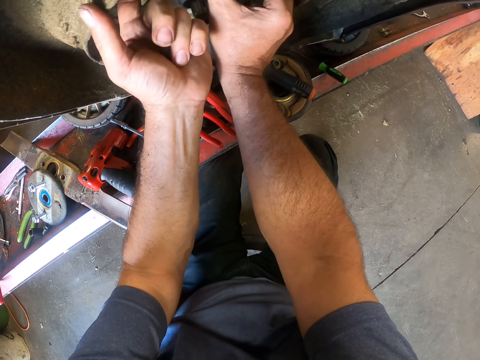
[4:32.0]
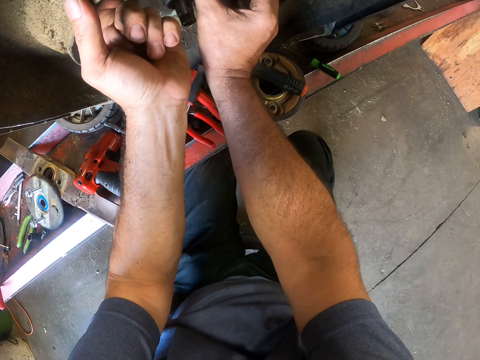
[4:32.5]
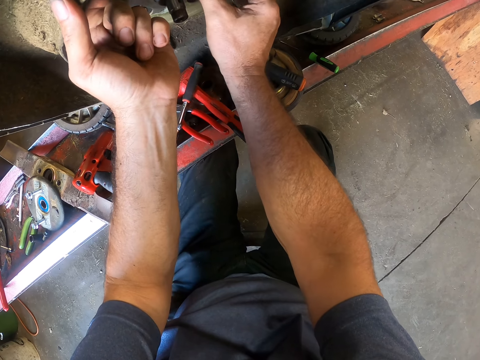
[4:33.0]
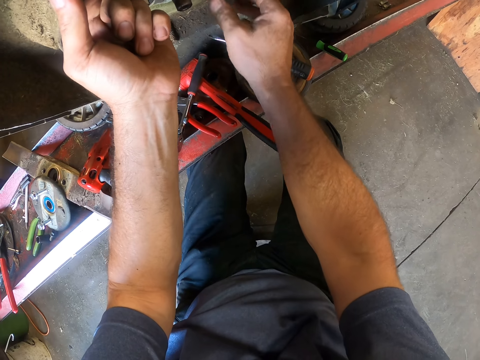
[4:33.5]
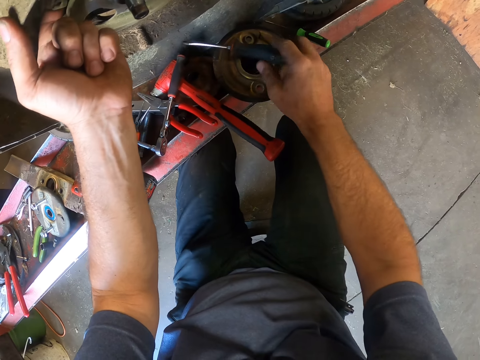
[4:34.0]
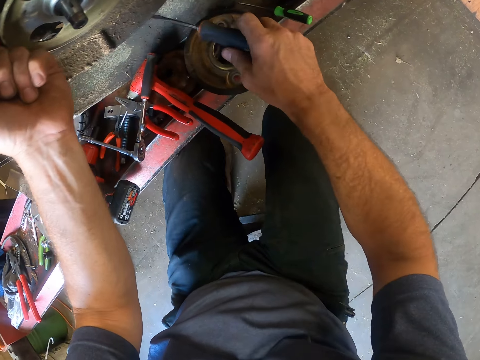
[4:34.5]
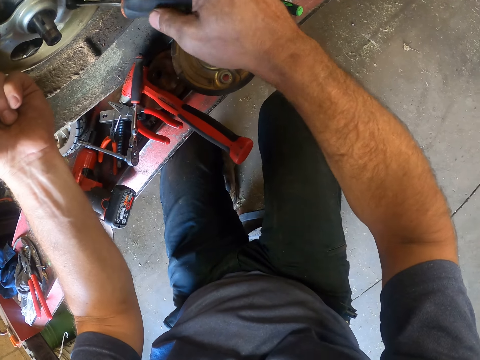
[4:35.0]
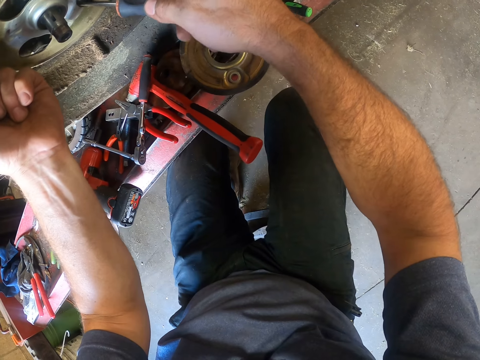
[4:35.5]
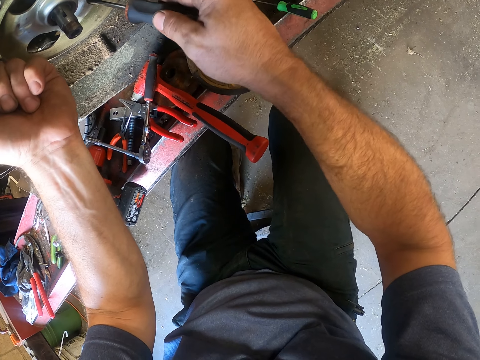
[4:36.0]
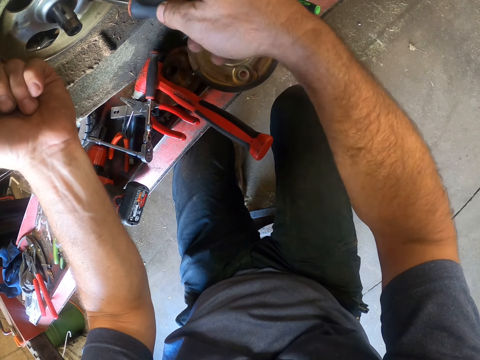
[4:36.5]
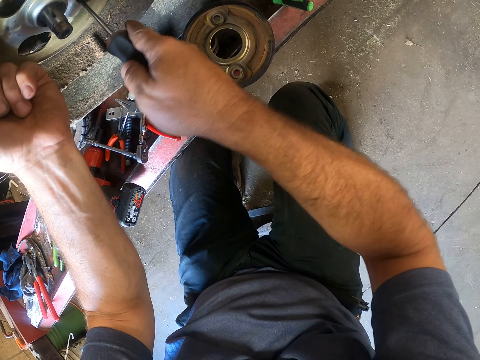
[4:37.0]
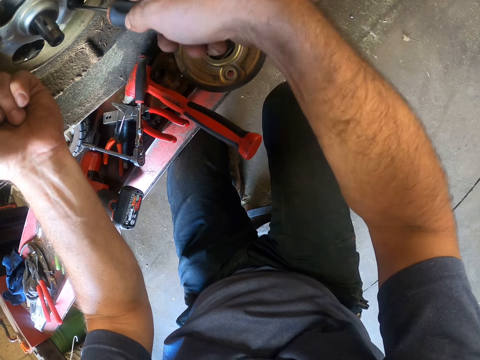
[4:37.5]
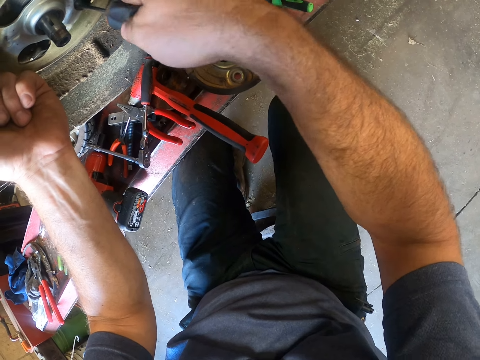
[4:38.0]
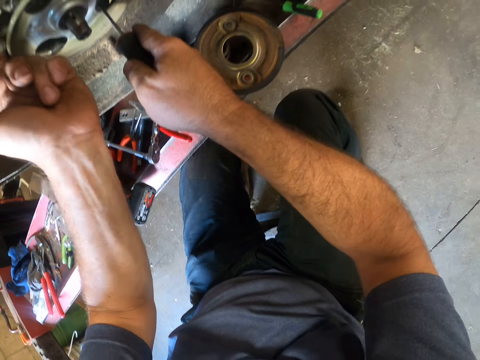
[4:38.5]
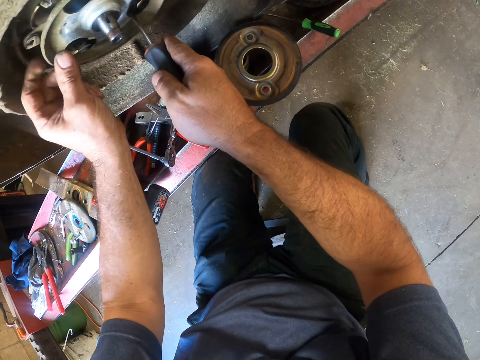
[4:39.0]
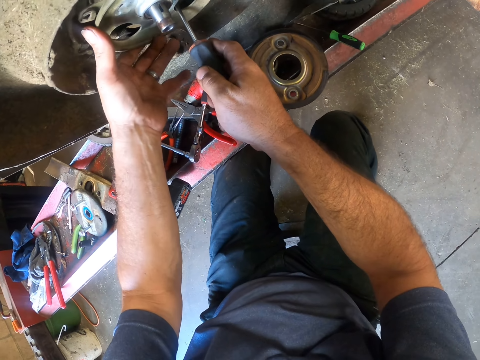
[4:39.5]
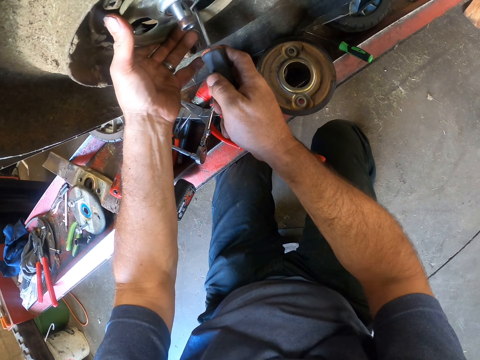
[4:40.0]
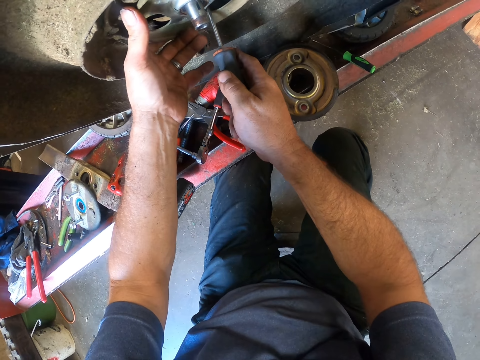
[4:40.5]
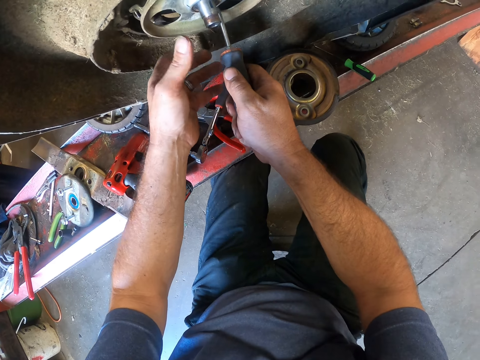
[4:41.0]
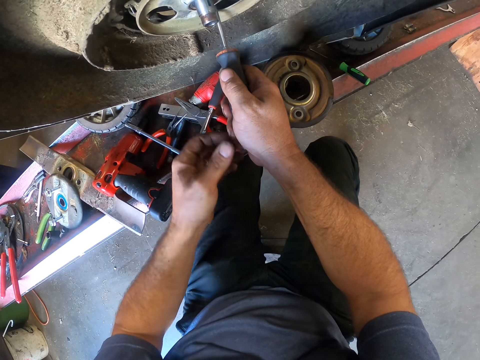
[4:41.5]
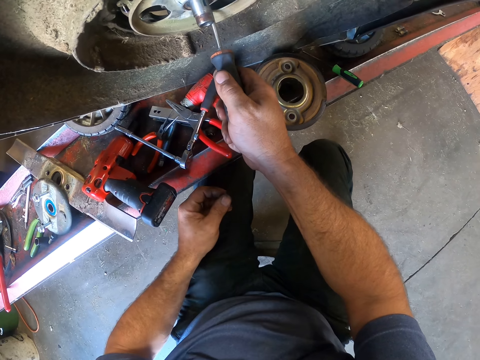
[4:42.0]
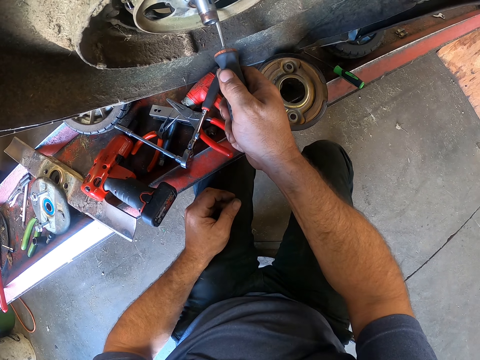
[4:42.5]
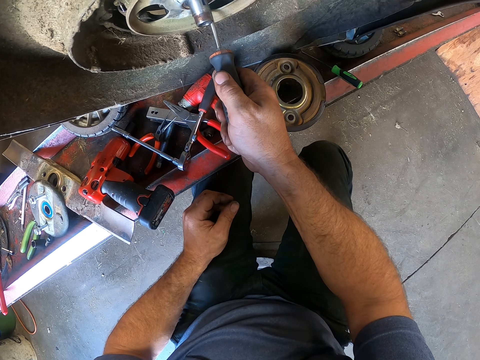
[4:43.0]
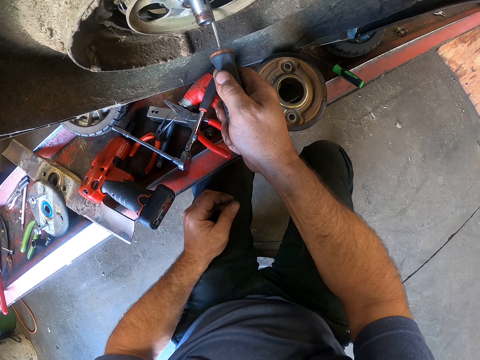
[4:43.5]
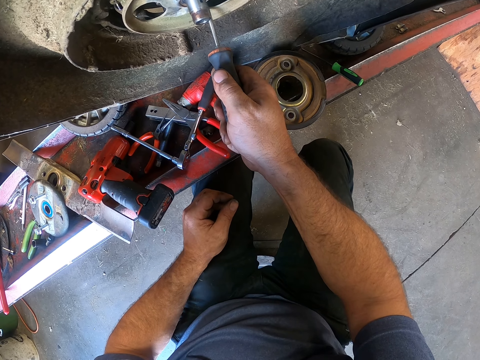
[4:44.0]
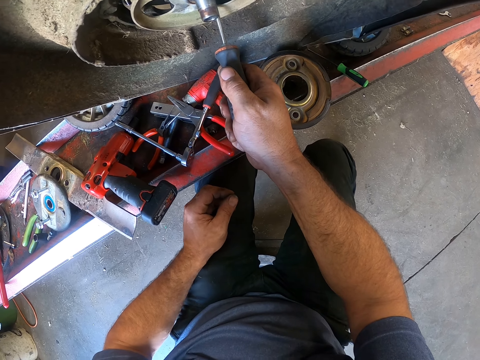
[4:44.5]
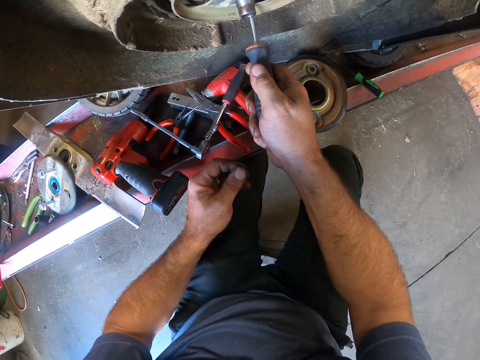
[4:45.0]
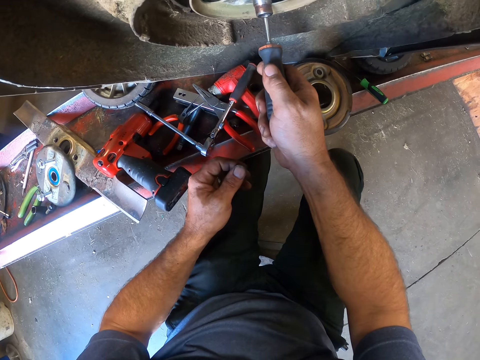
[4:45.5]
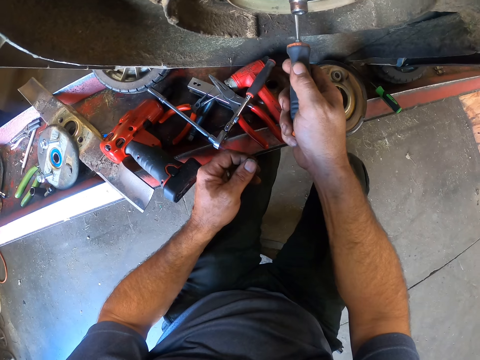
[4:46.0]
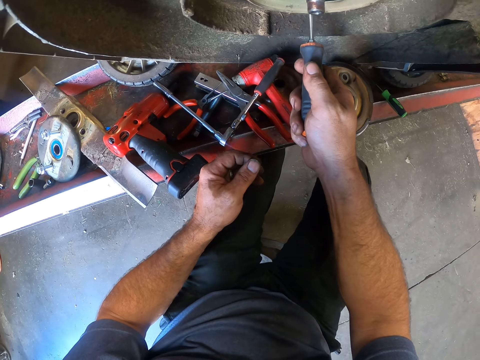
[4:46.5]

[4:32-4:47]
The camera wearer picks up the screwdriver on the lift hanger. He detaches the spring from the blade adaptor or wheel rim with the screwdriver. He fastens the blade adaptor with his left hand. He looks at the wheel rim.

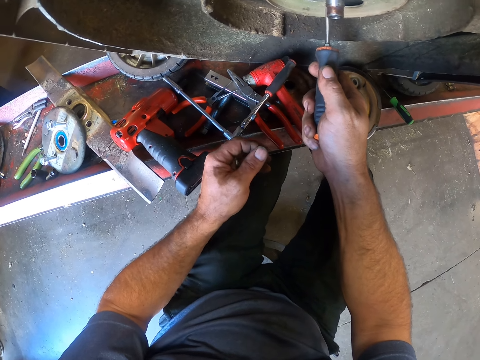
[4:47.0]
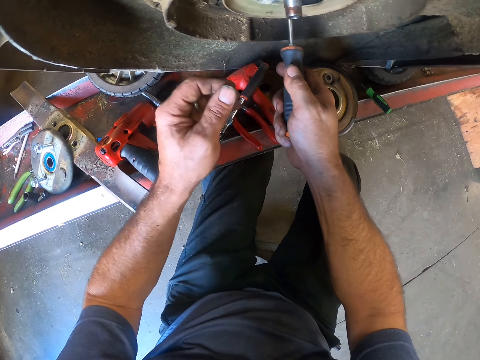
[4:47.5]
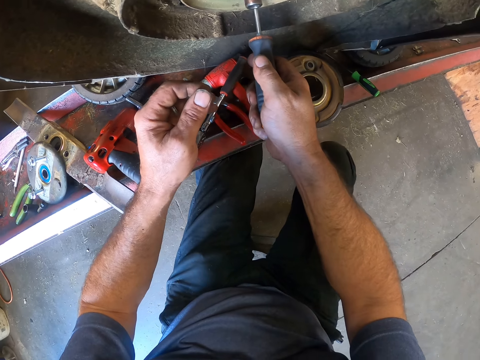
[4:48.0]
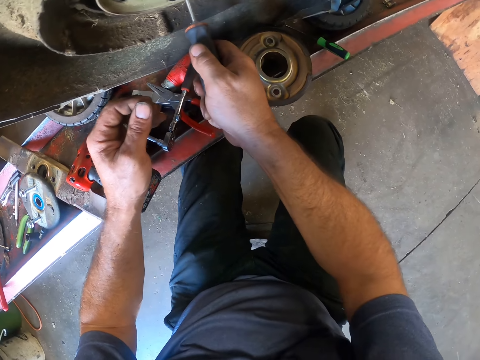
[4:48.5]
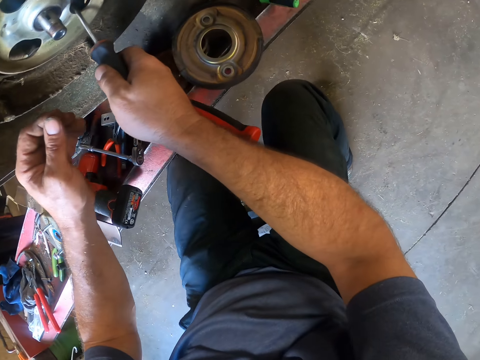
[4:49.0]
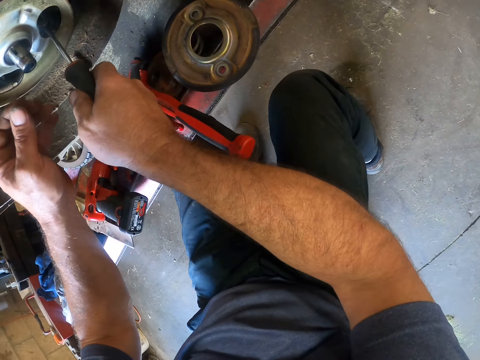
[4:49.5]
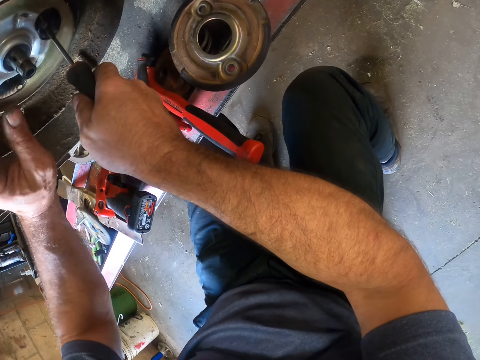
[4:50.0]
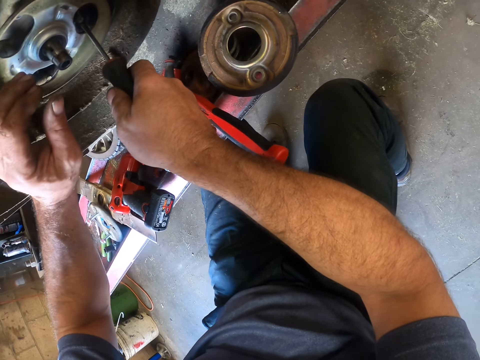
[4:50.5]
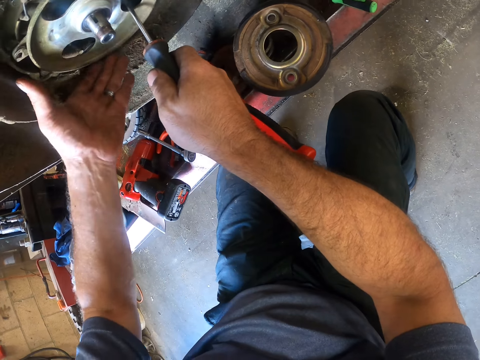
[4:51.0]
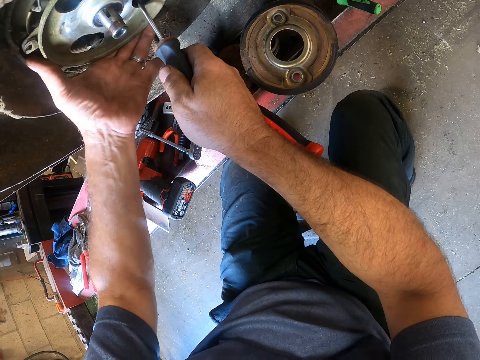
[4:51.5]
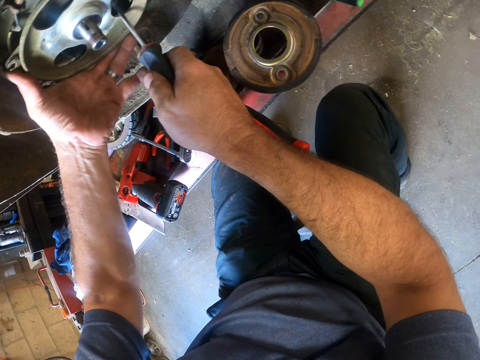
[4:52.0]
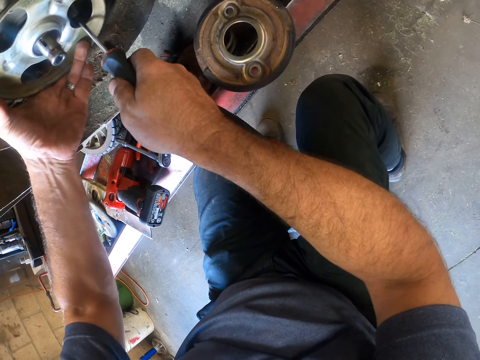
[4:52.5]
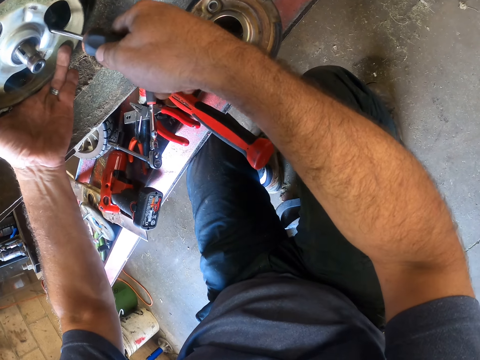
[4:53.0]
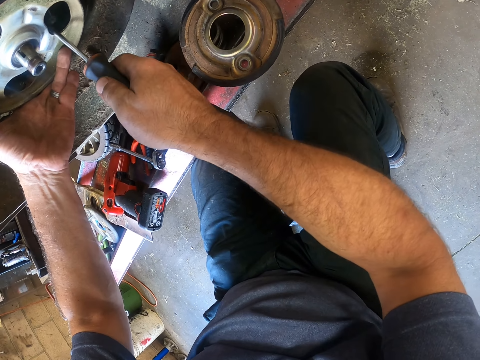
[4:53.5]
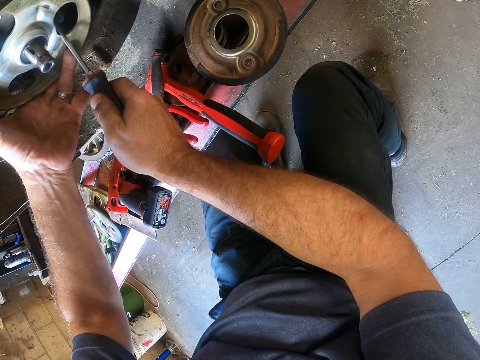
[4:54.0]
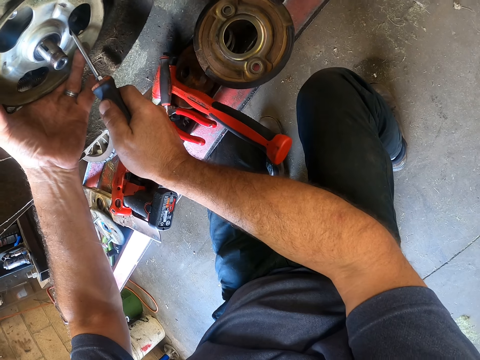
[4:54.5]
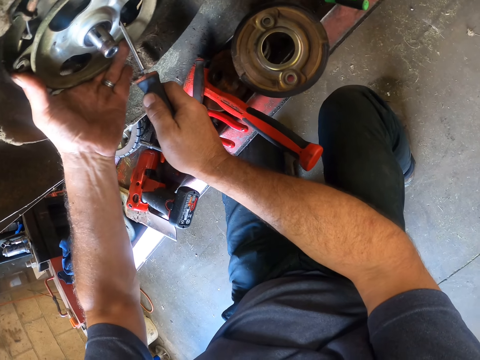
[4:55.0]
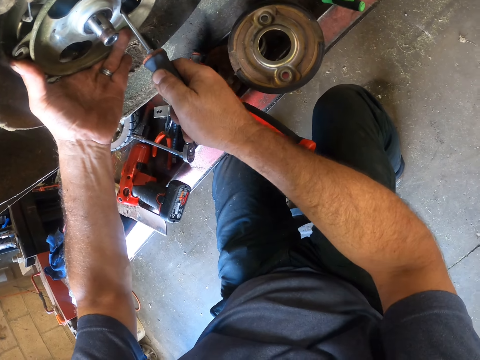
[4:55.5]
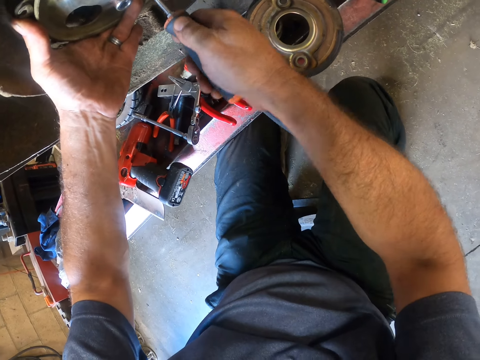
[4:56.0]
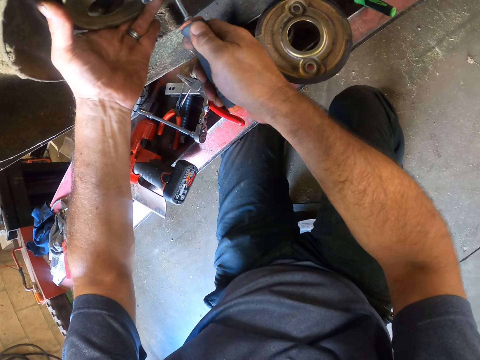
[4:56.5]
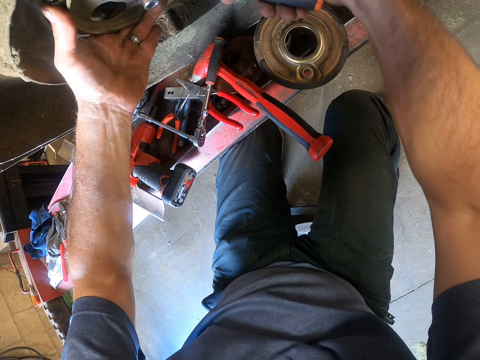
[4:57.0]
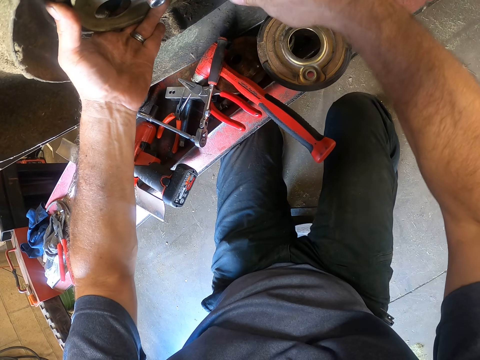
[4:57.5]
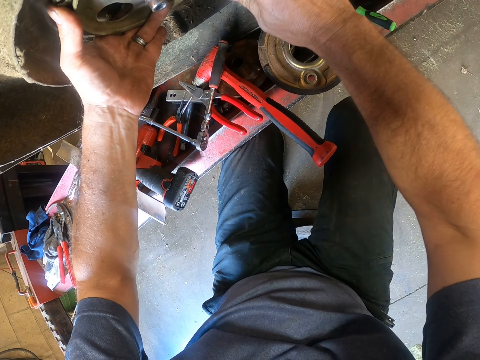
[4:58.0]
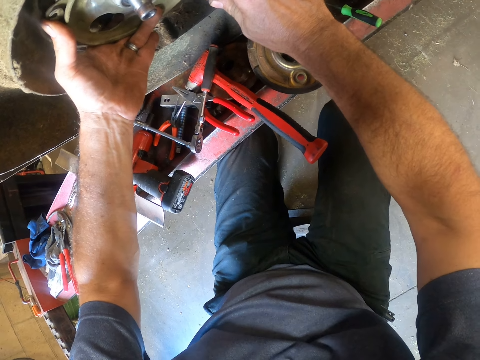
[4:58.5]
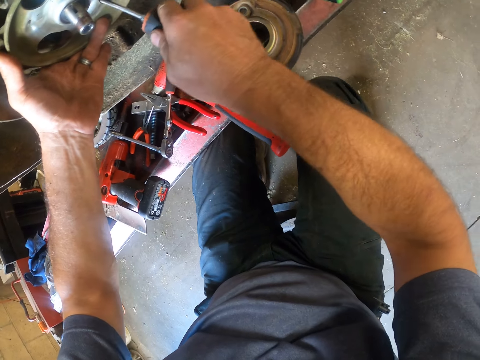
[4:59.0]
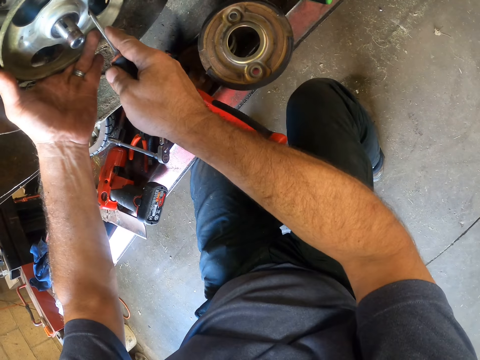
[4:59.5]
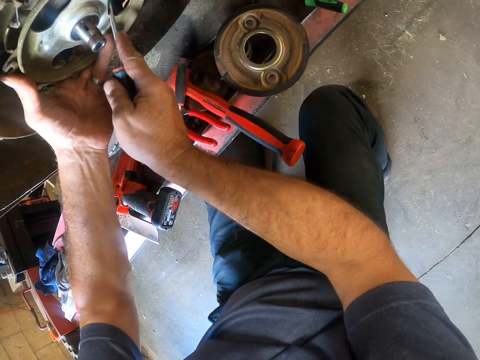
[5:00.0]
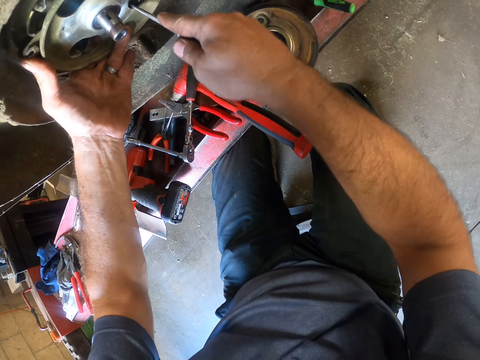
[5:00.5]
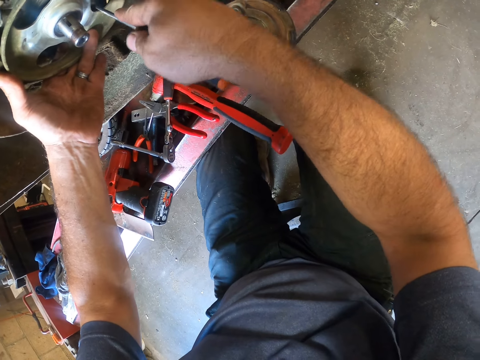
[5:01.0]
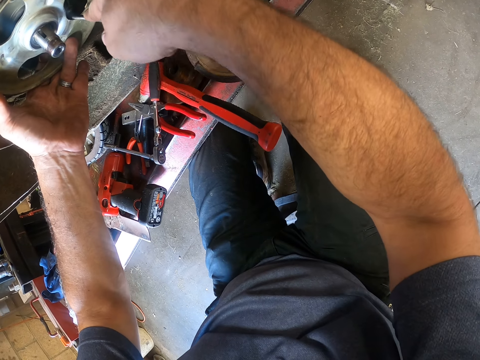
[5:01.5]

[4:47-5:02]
The camera wearer holds the wheel hub. He fastens the blade adaptor with his left hand. He detaches the spring from the blade adaptor with the screwdriver.
